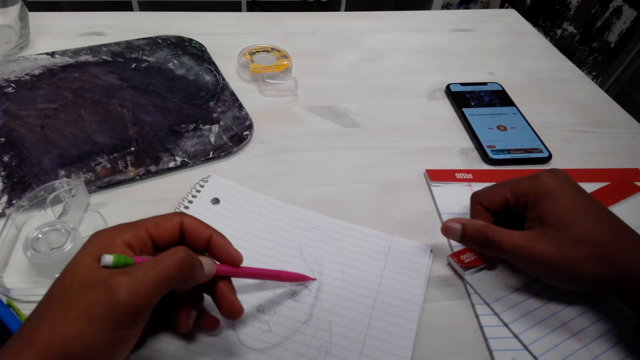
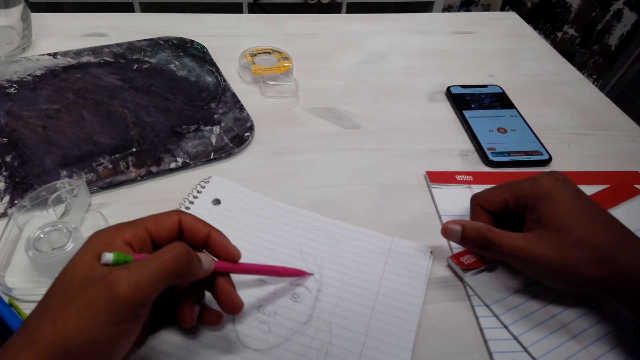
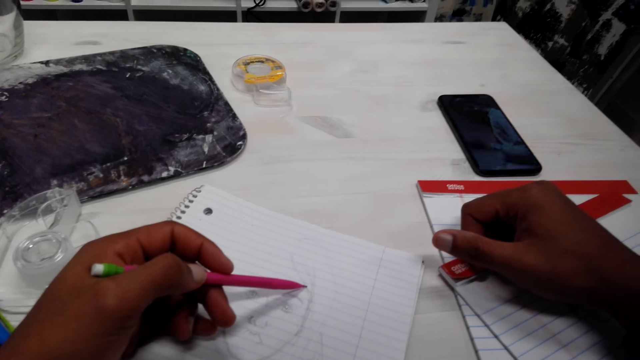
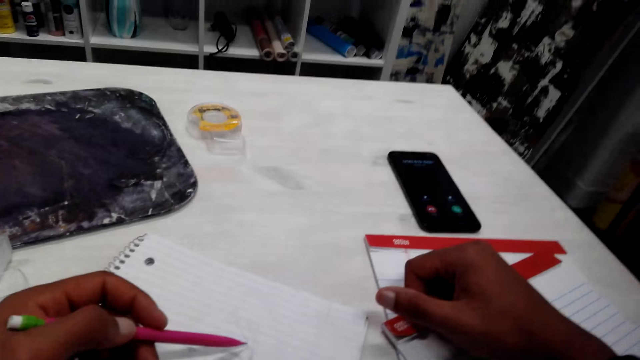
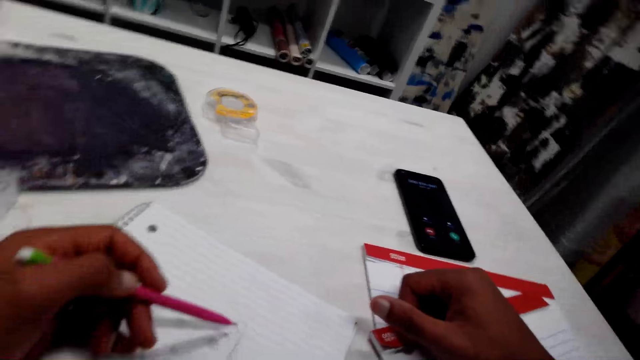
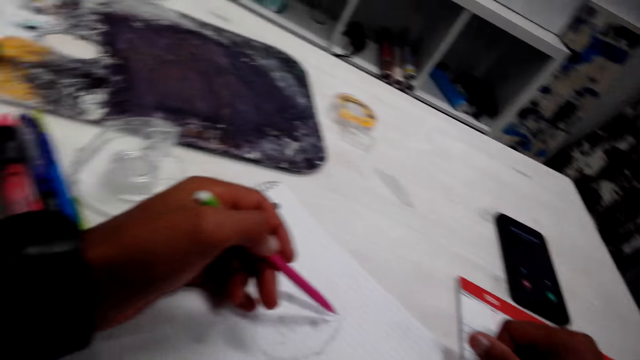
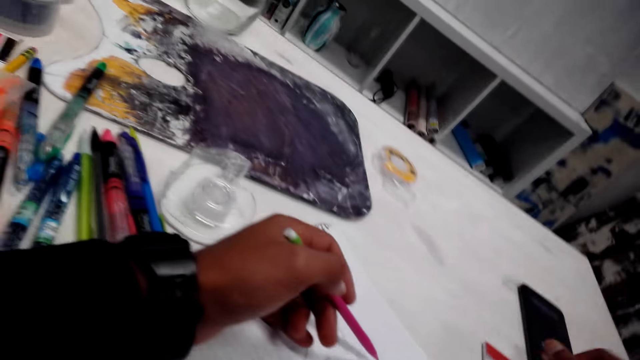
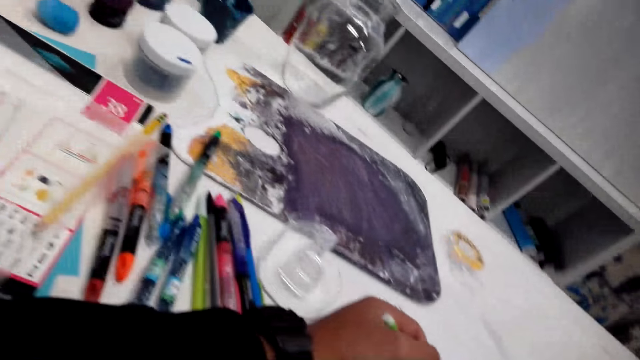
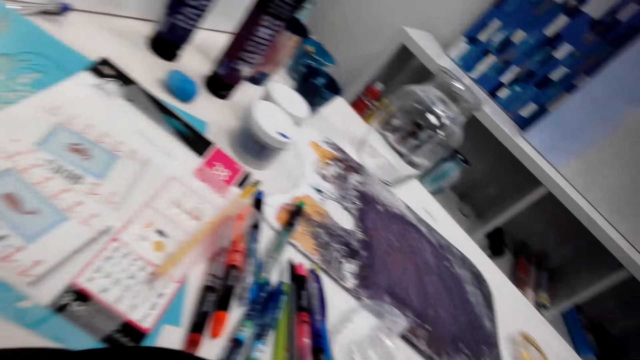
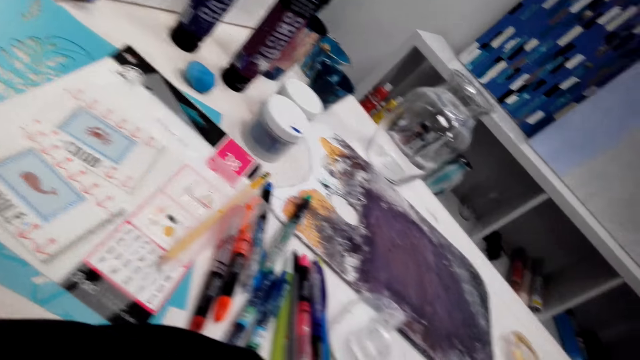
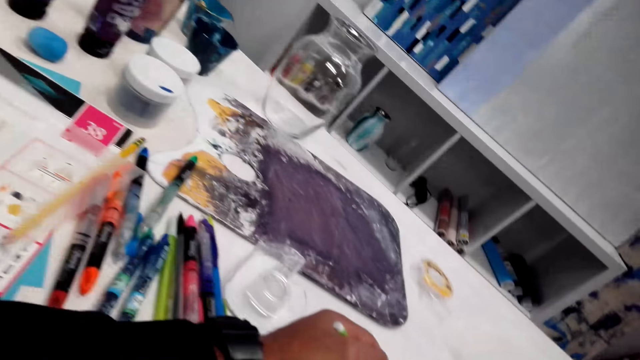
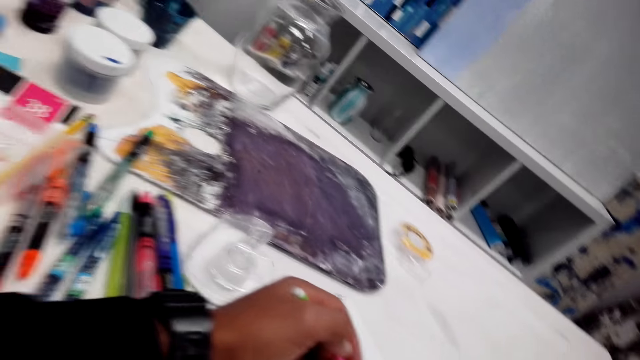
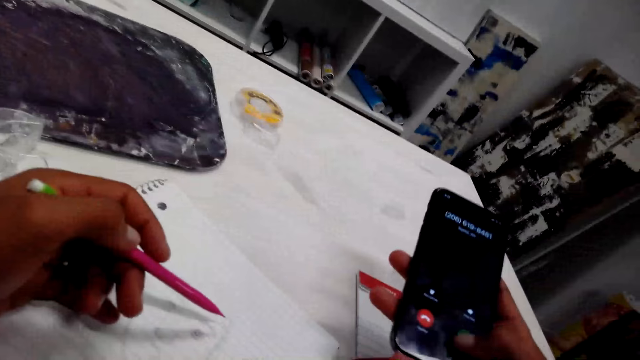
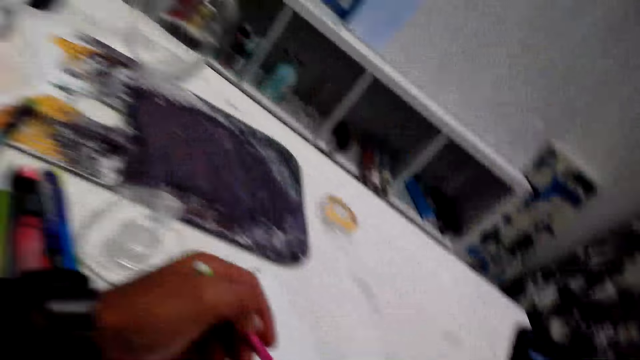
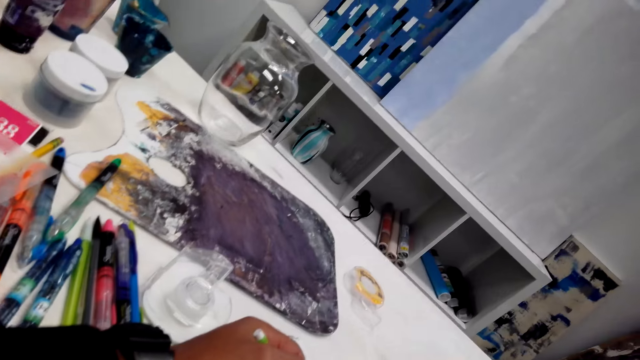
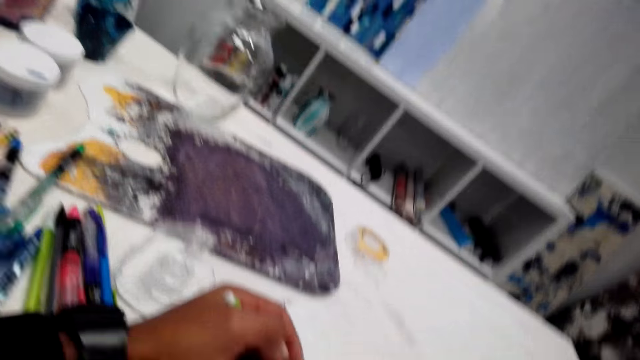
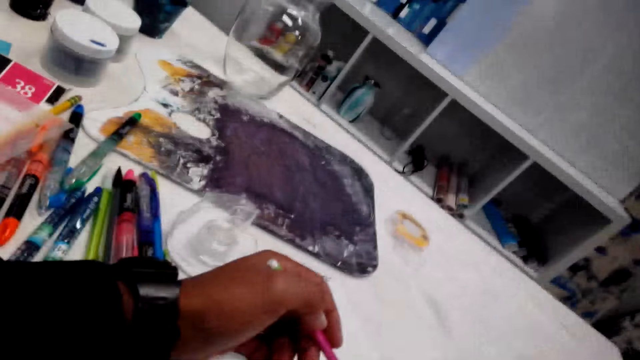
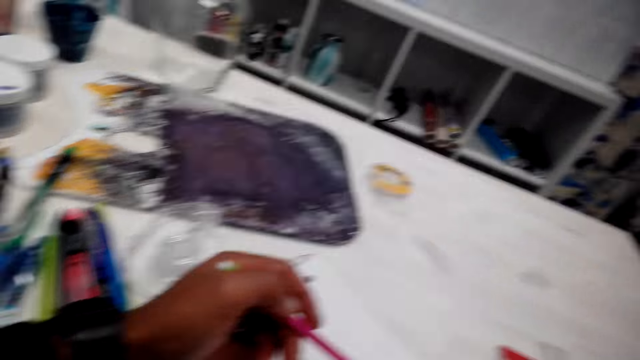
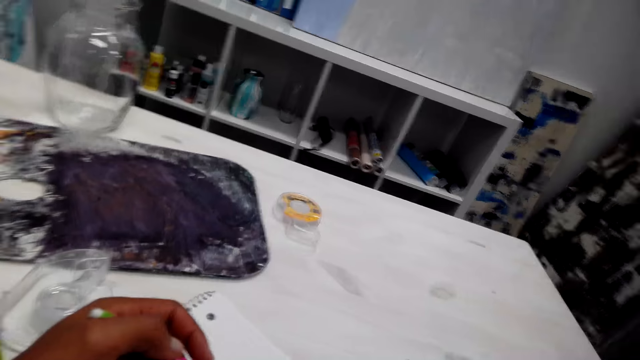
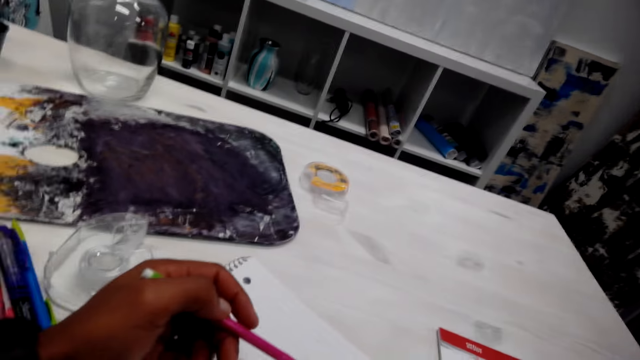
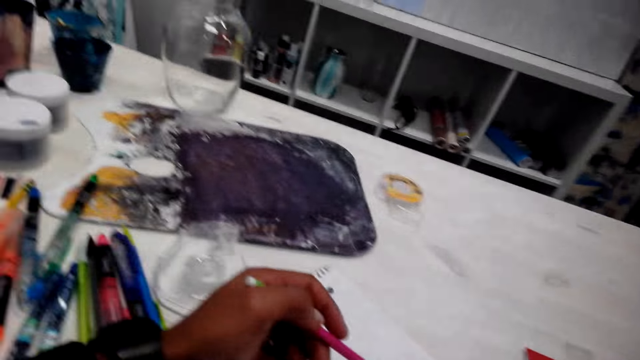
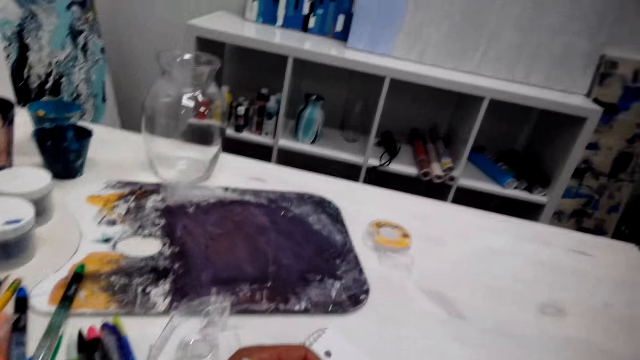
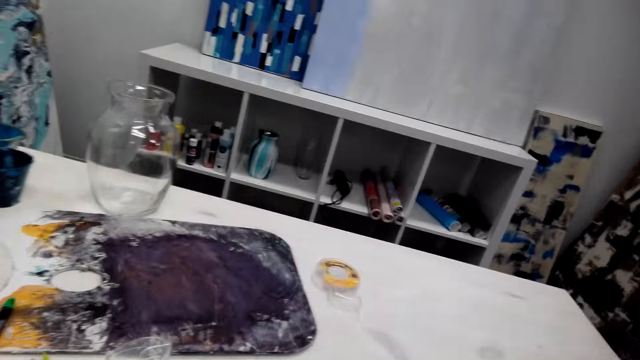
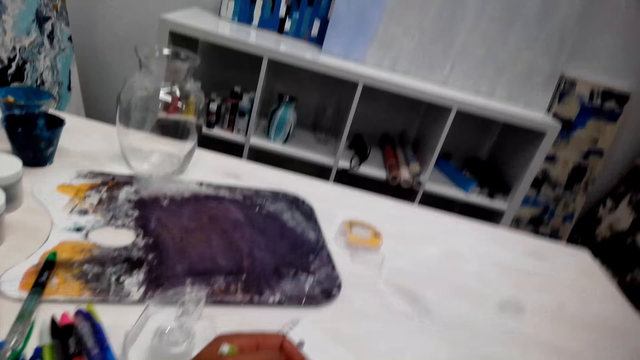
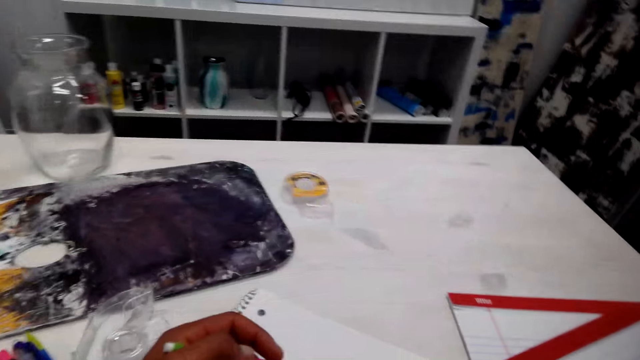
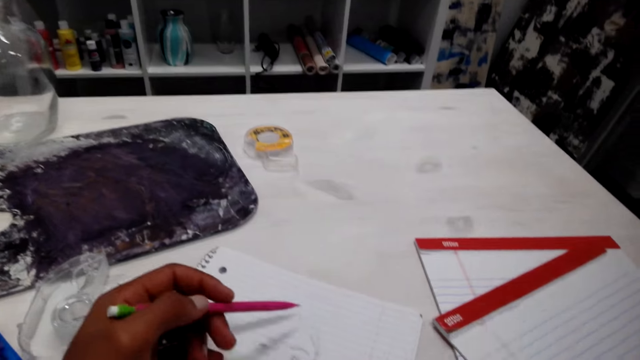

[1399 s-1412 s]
The camera wearer looks around on the worktable. They watch the background. They operate a phone. They touch the phone. They make a phone call.

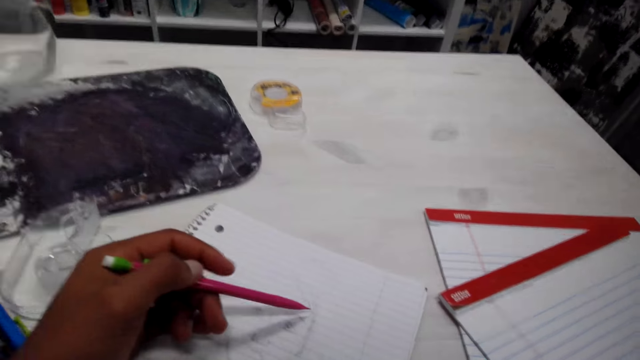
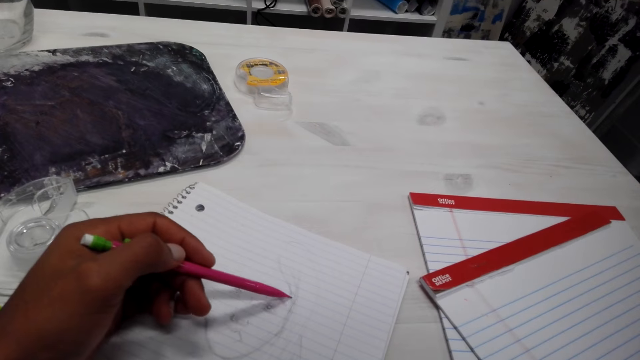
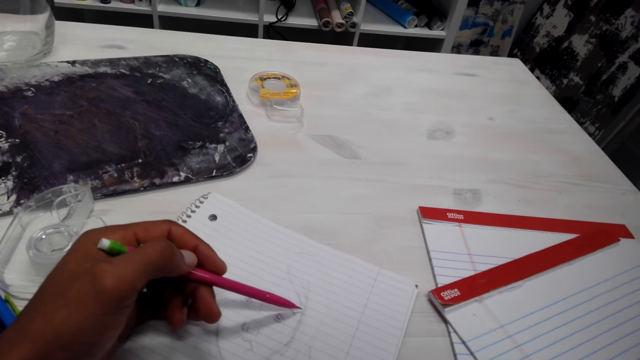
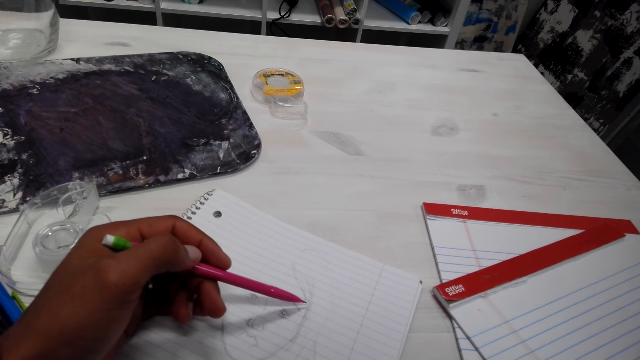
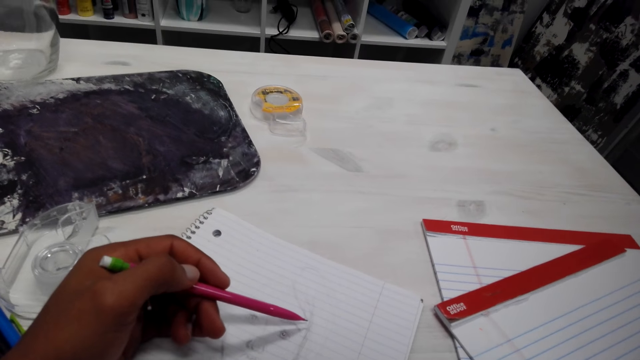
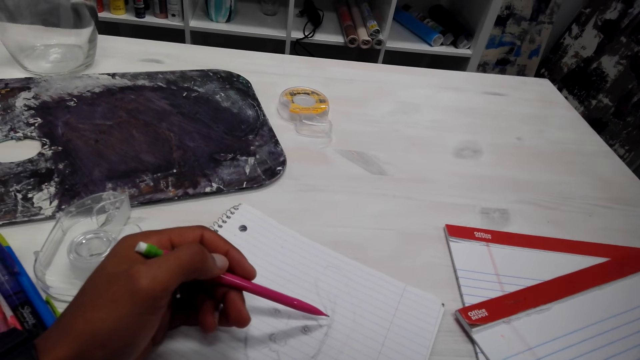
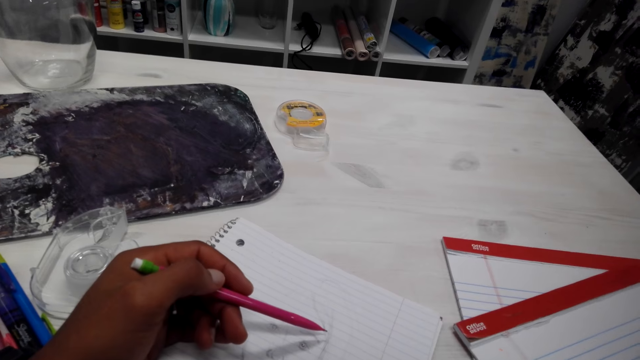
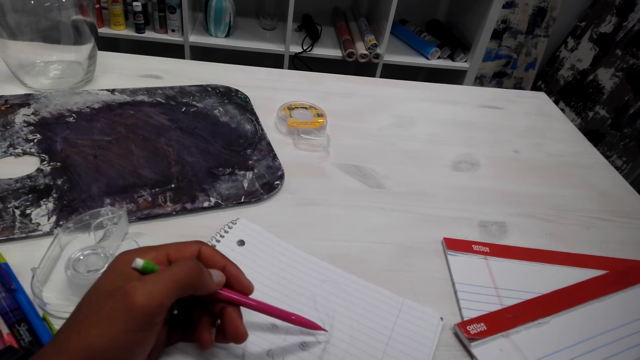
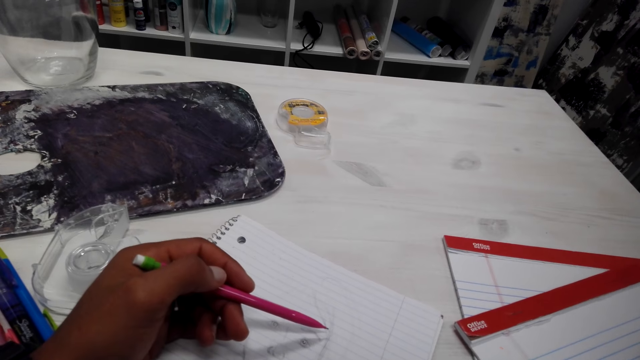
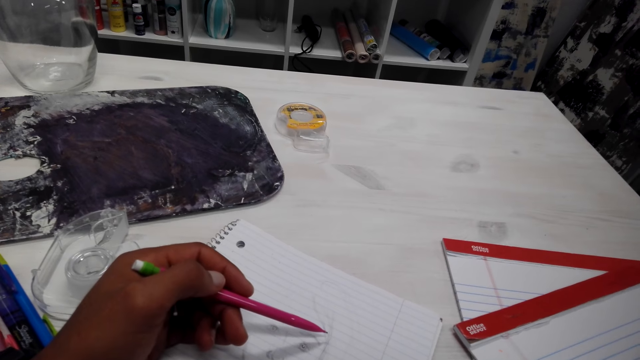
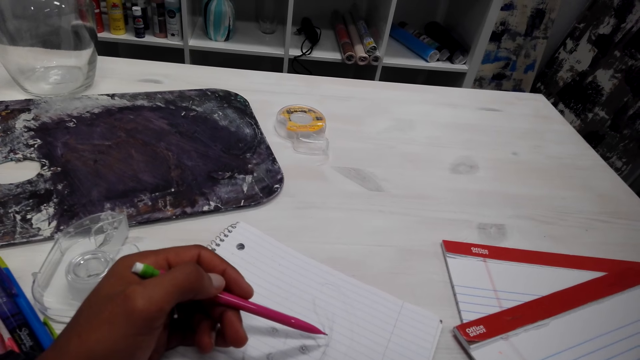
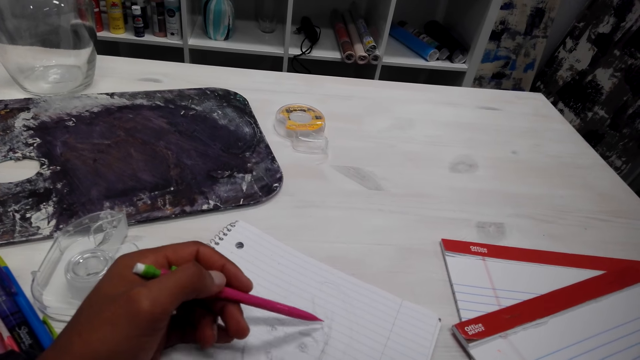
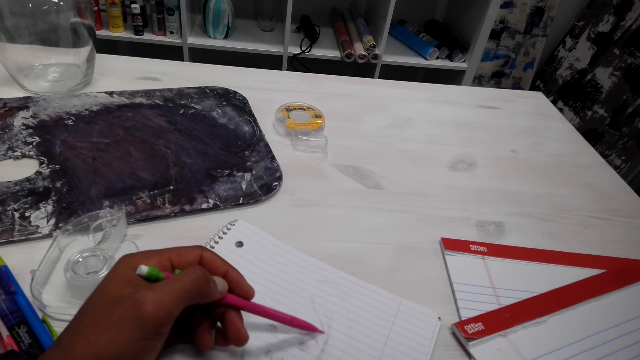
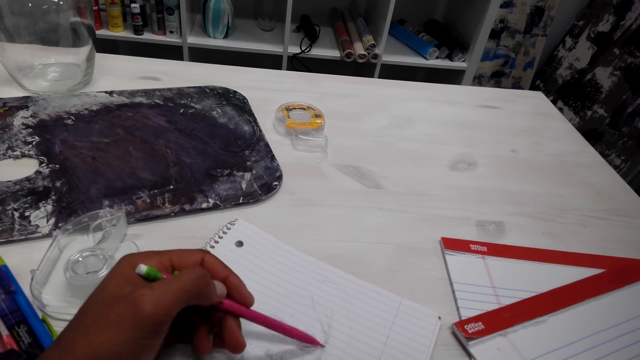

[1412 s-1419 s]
The camera wearer draws a picture on the book. They lift the pencil from the book.
